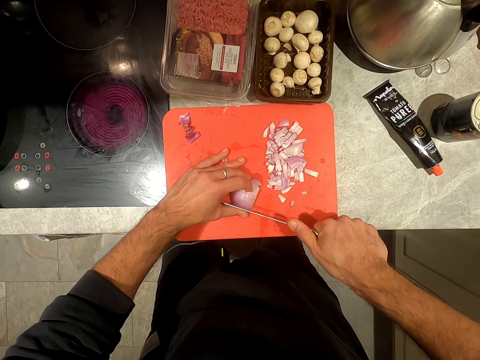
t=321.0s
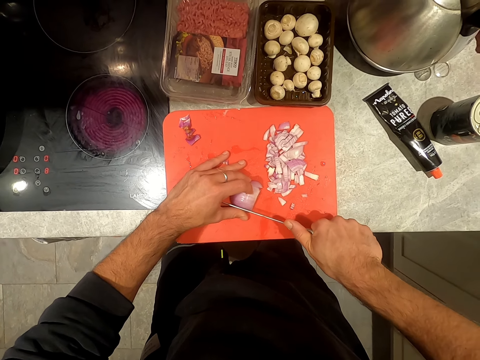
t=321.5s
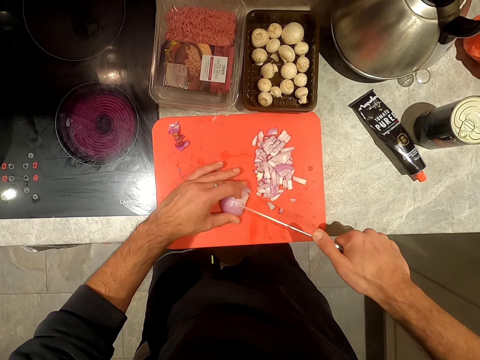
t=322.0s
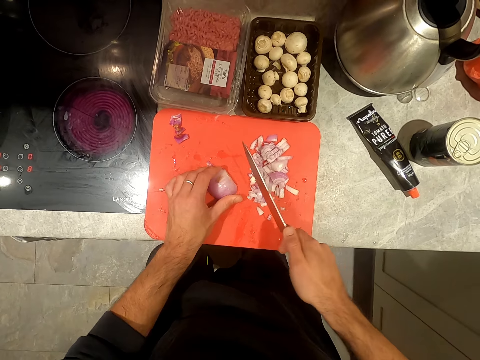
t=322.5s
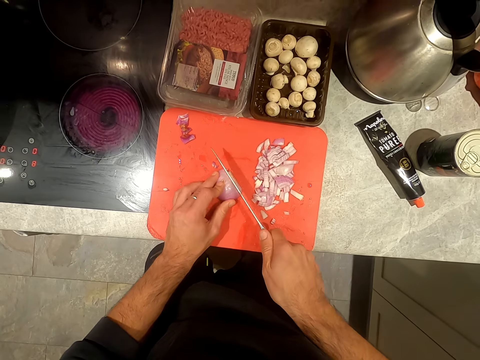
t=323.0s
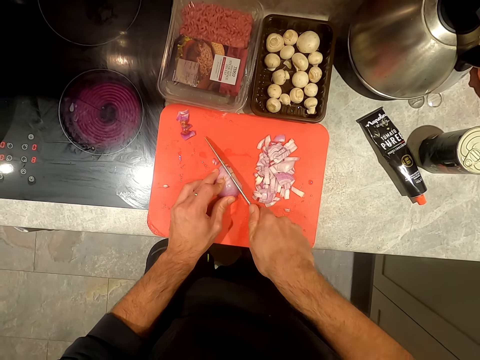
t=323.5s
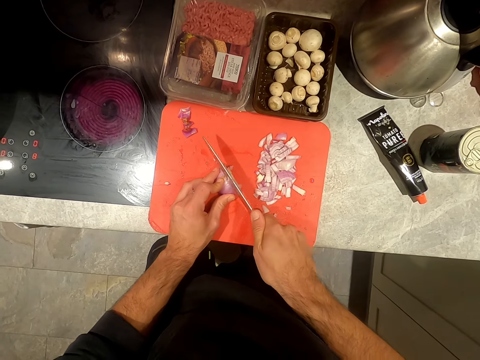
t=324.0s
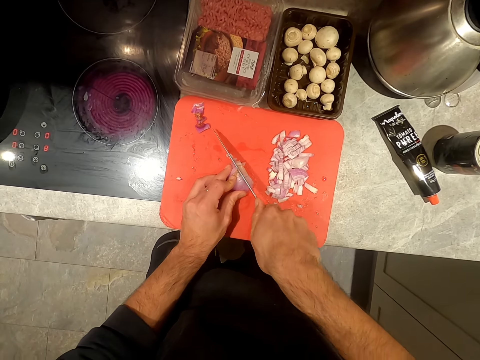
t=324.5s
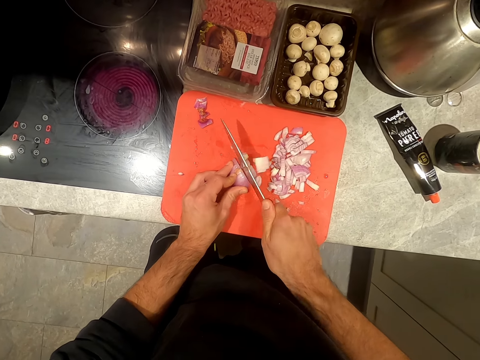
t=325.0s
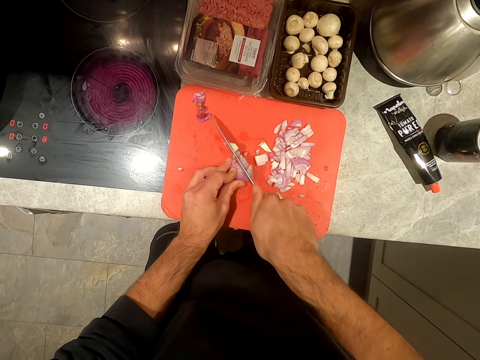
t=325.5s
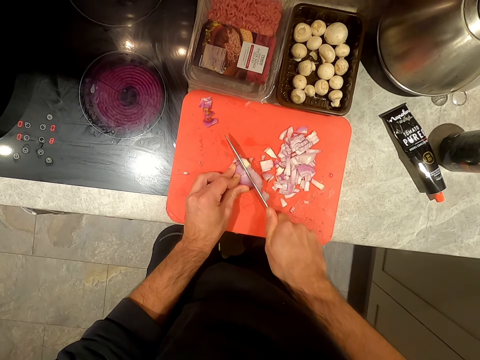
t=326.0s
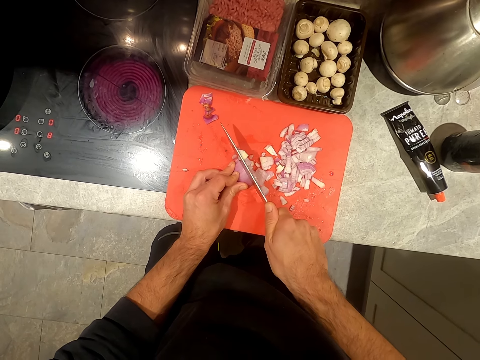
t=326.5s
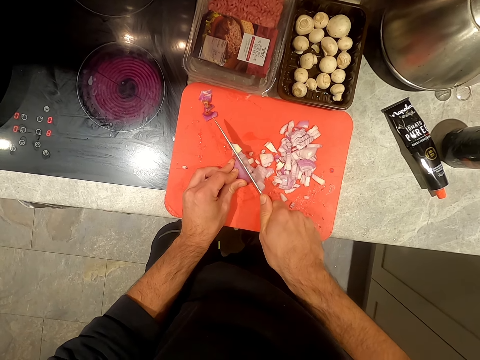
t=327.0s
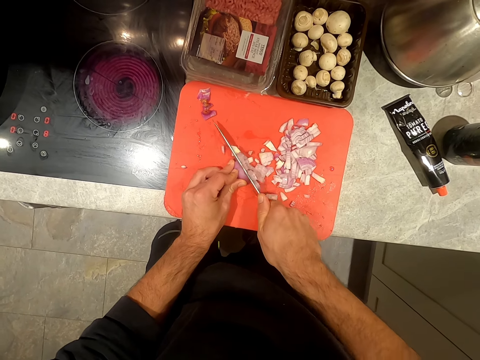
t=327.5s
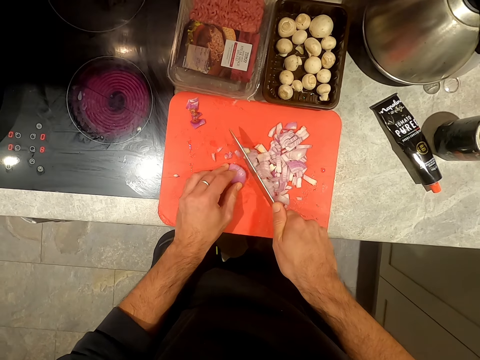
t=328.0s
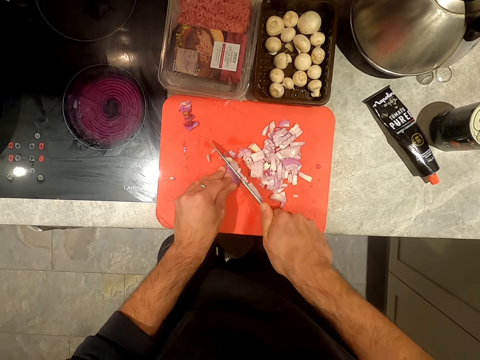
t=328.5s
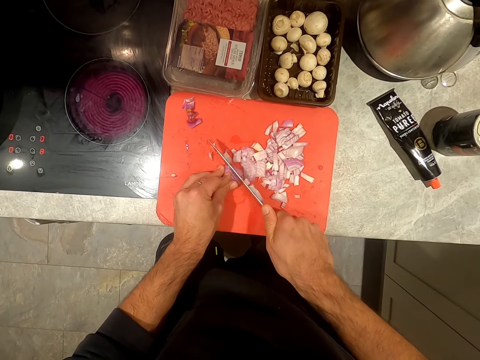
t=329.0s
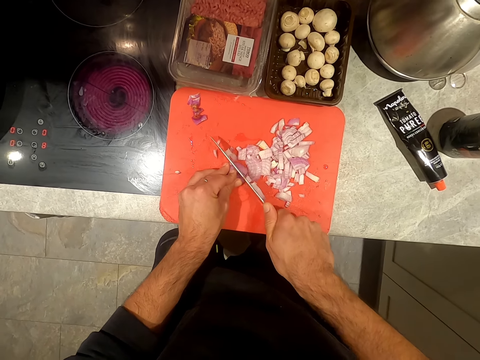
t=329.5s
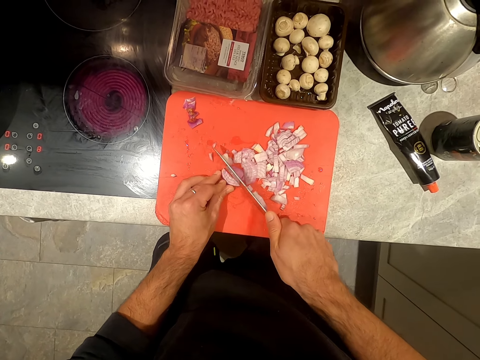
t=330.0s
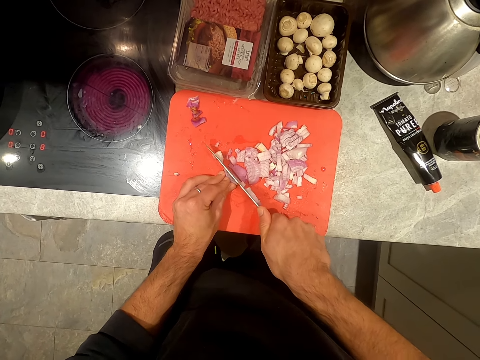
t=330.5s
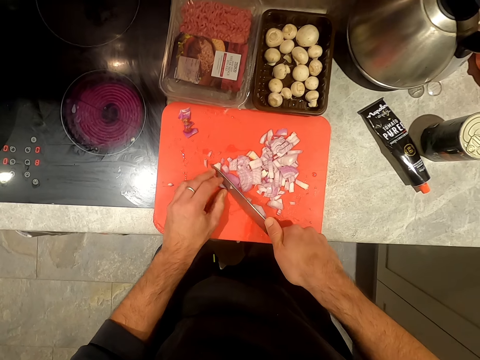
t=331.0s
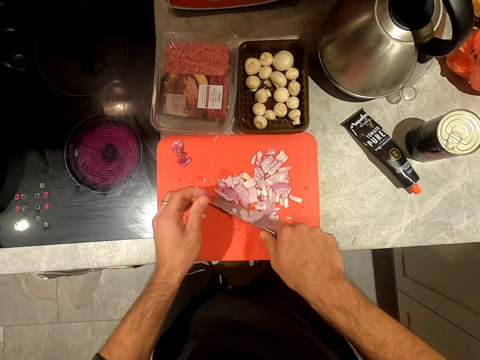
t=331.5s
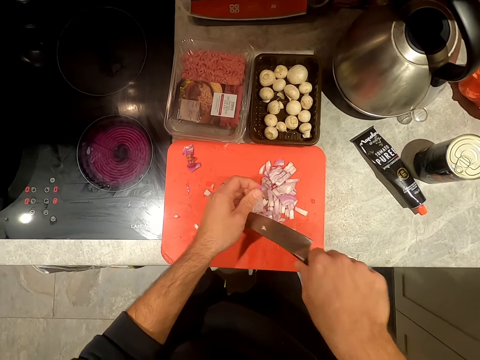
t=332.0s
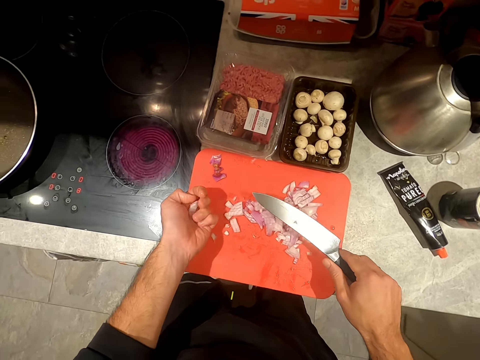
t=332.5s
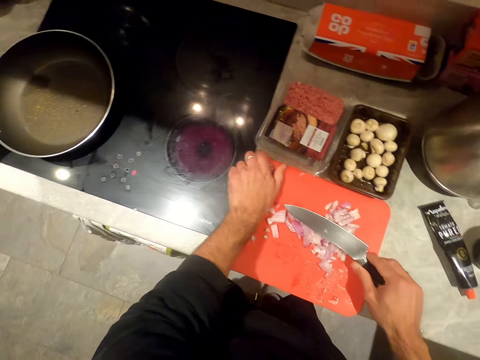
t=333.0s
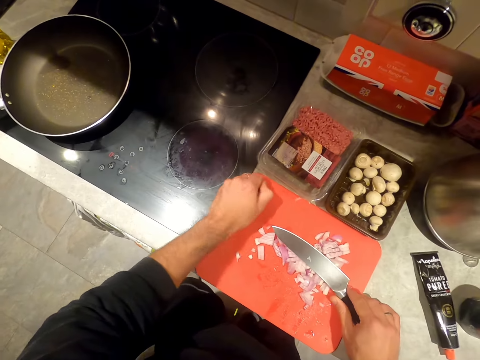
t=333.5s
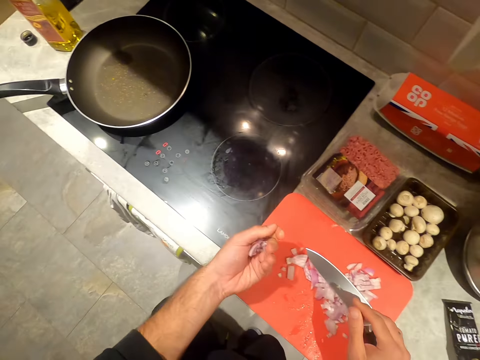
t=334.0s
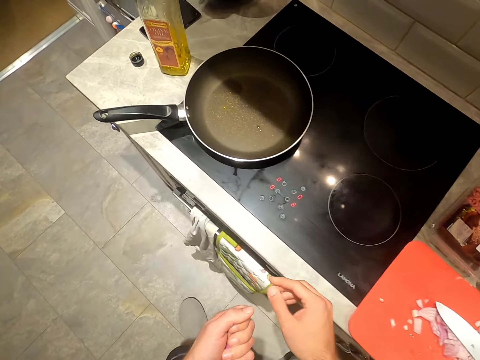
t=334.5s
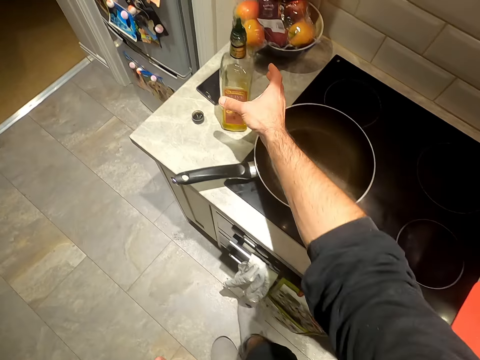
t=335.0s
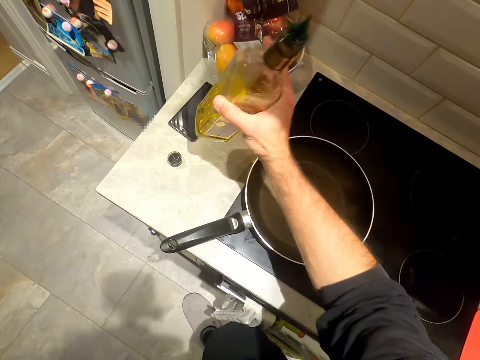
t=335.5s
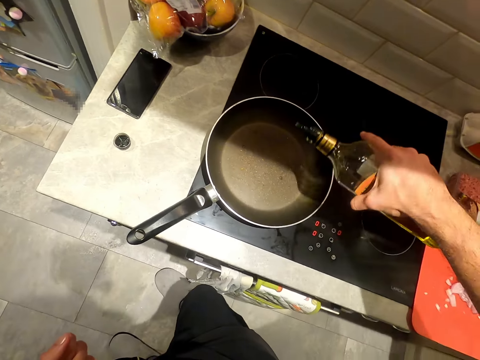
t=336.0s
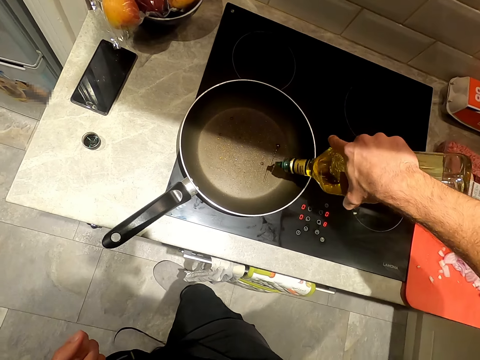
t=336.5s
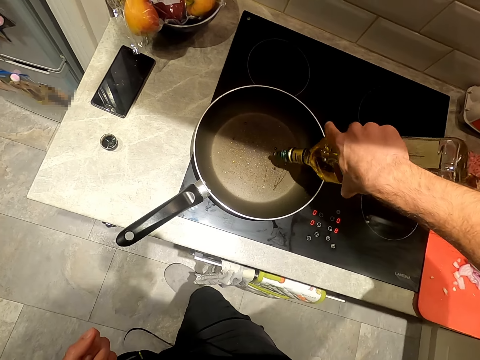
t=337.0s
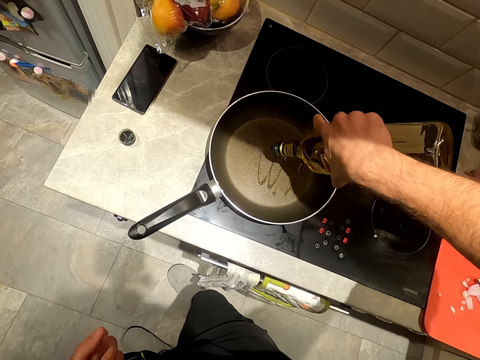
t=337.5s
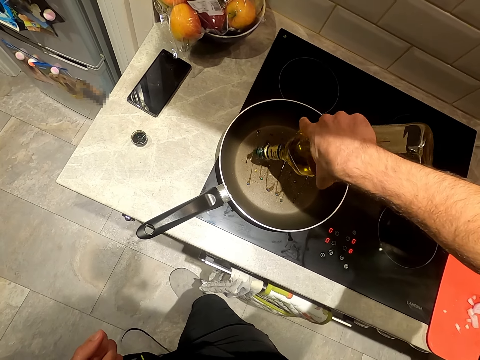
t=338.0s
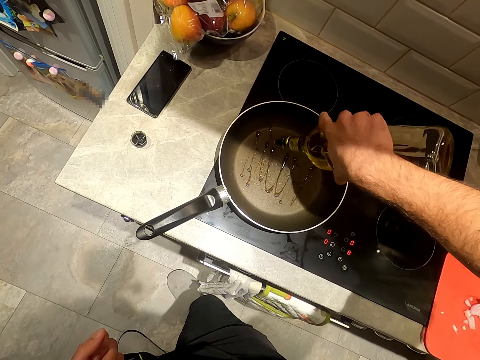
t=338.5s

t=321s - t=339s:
The camera wearer chops the onion on the chopping board. They pick dirt, place the knife on the chopping board, and pick up a bottle of oil. They sprinkle some oil in the frying pan.

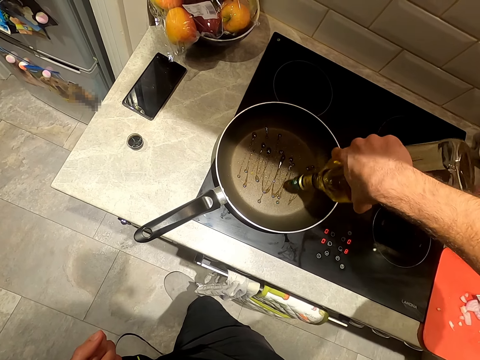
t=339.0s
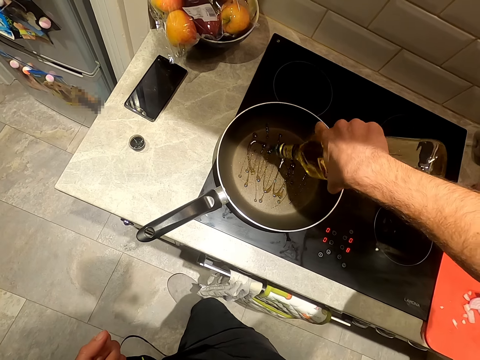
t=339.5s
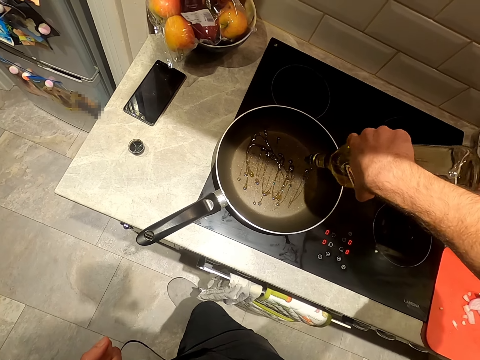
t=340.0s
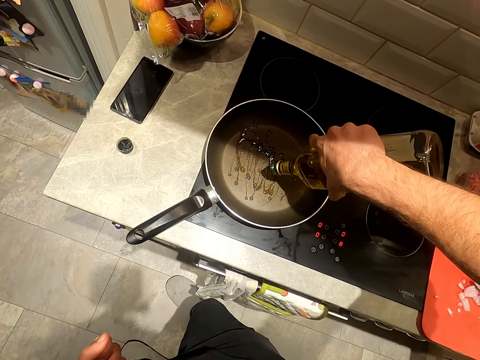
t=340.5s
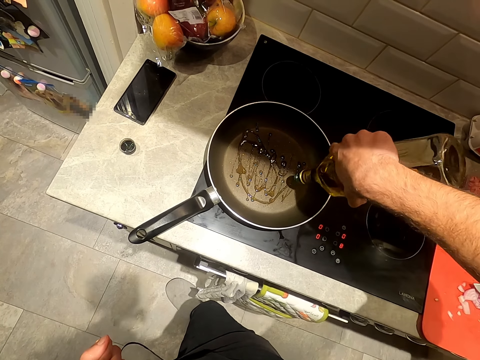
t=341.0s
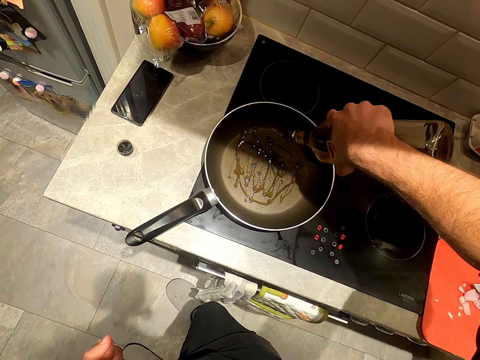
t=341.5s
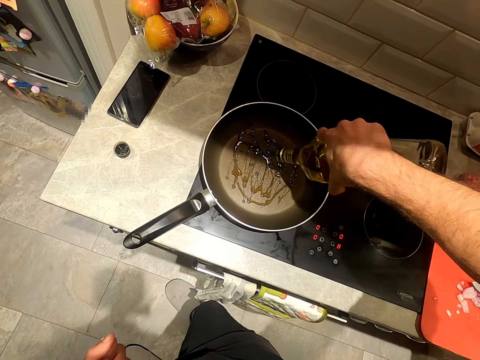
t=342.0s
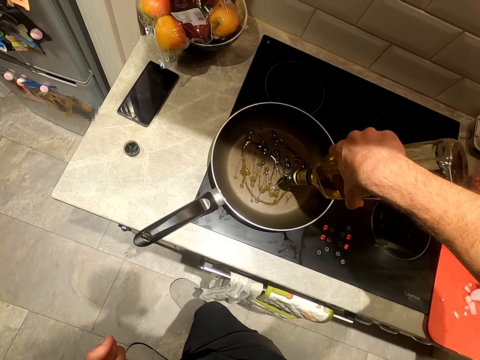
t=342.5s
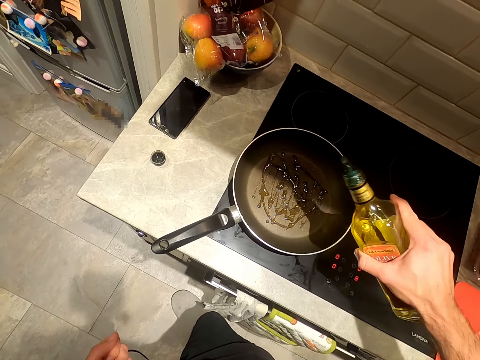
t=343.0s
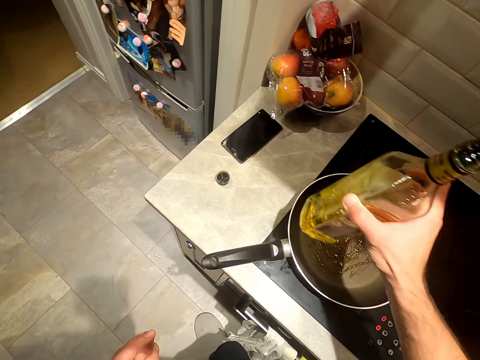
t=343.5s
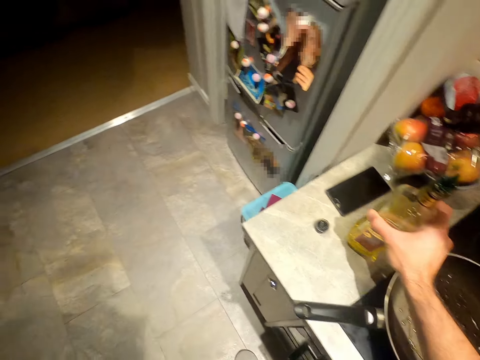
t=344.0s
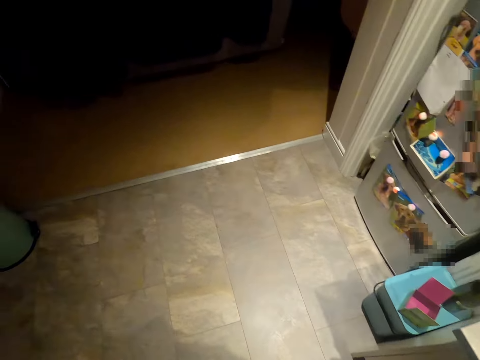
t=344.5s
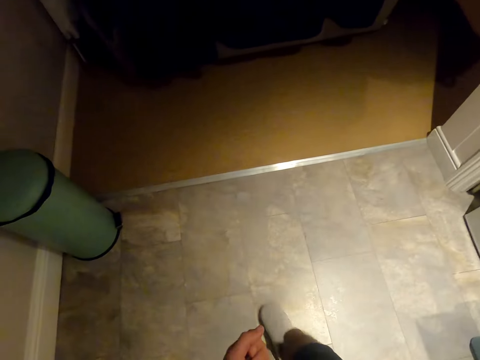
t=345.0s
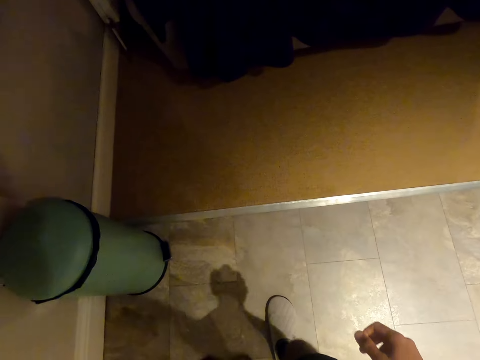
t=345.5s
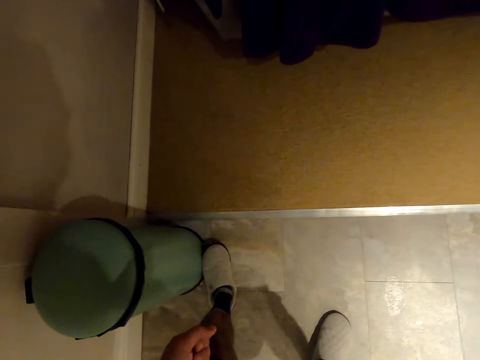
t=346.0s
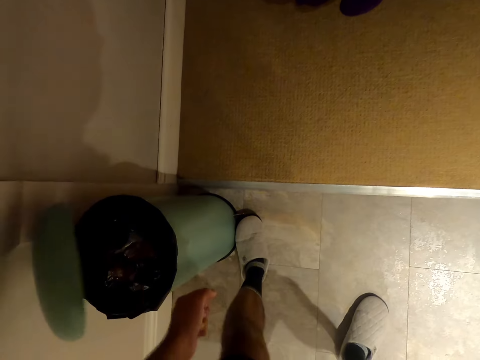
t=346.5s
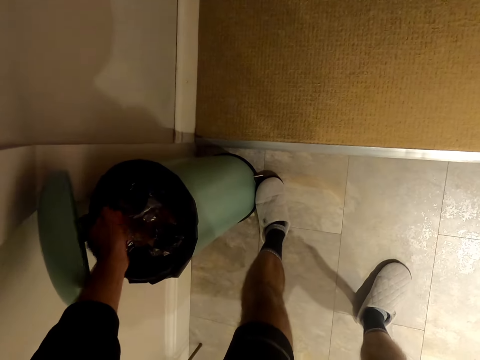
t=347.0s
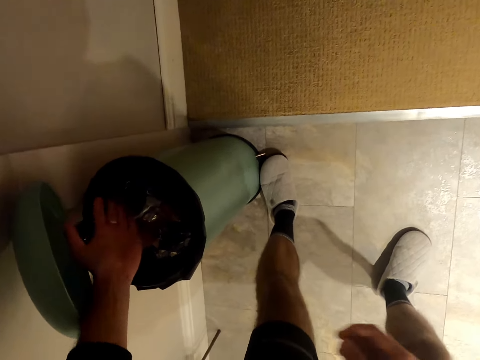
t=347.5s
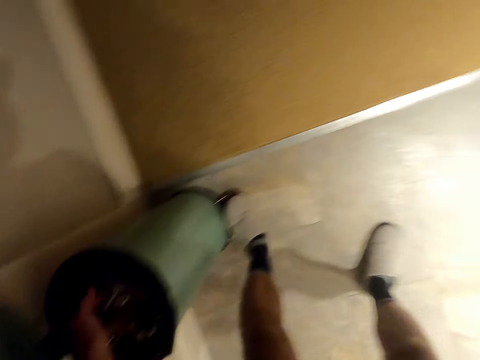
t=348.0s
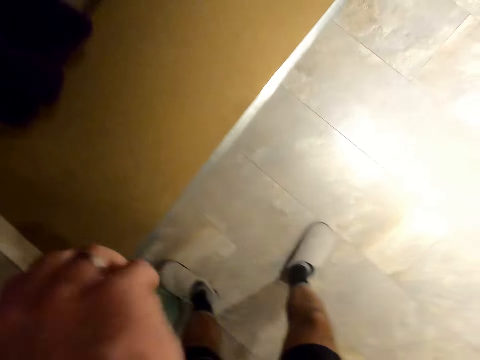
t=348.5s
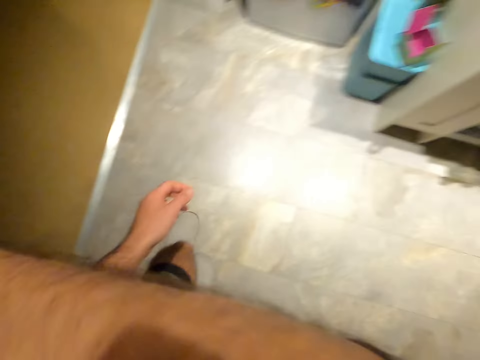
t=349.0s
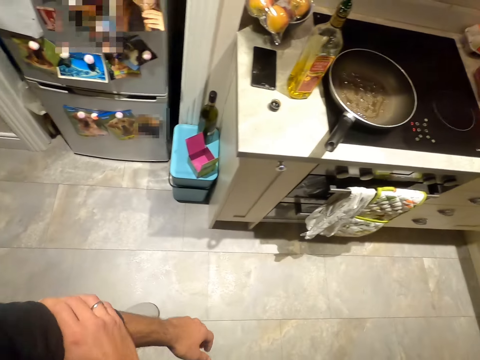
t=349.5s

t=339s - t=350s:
The camera wearer places the bottle of oil on the kitchen bench. They open a litter bin. They throw dirt in the litter bin.
